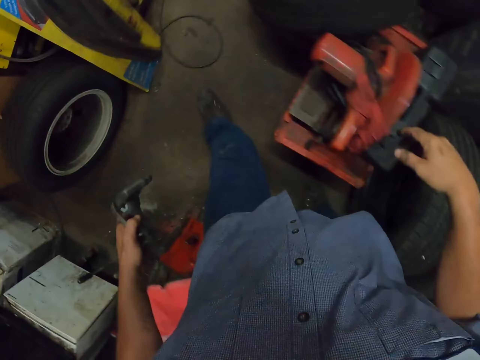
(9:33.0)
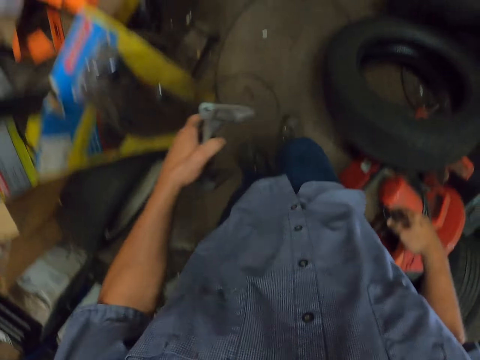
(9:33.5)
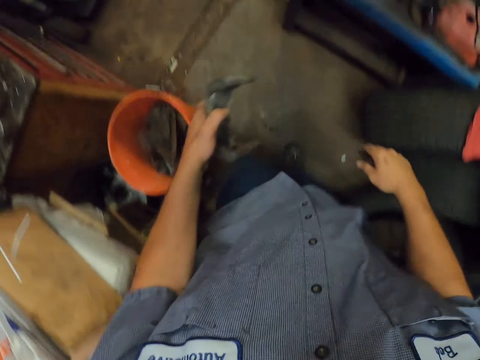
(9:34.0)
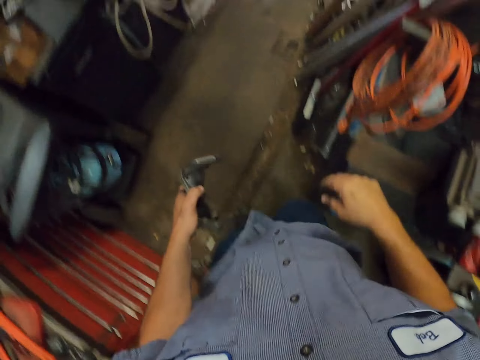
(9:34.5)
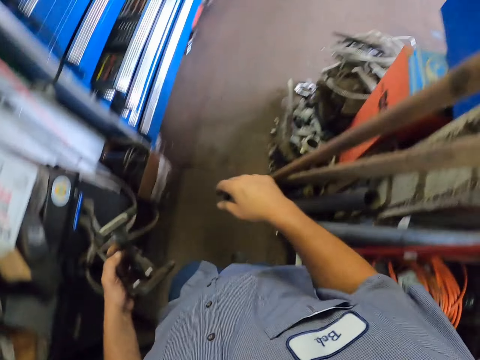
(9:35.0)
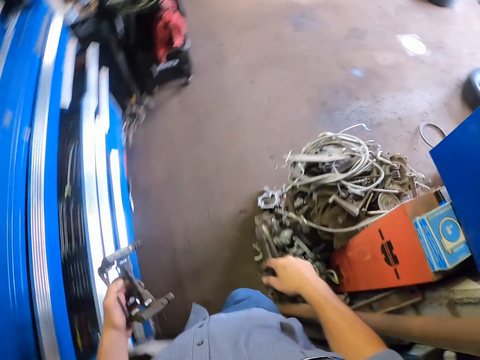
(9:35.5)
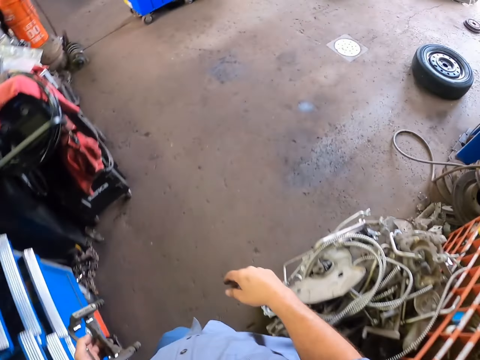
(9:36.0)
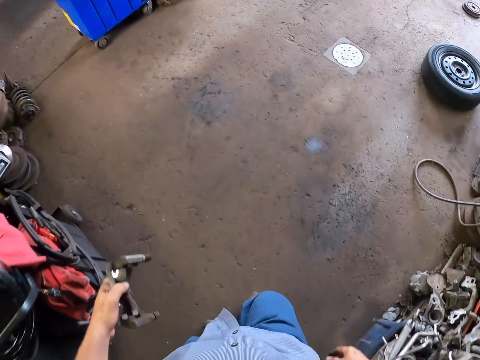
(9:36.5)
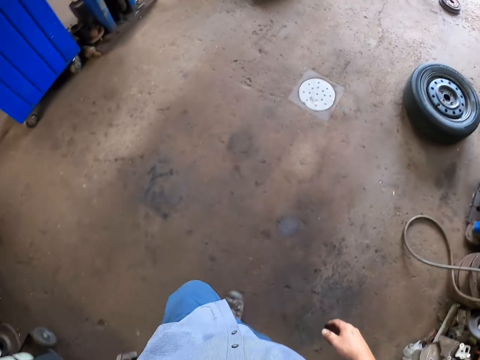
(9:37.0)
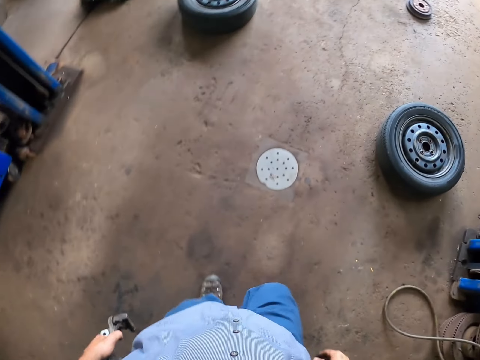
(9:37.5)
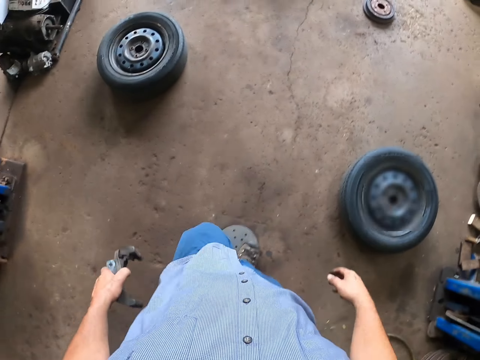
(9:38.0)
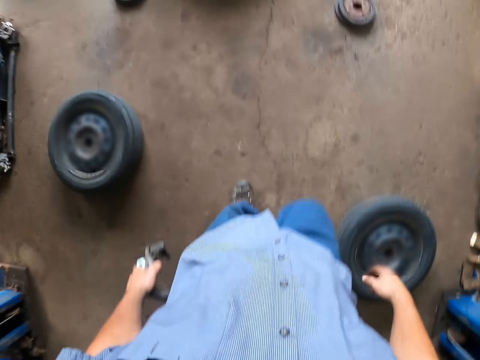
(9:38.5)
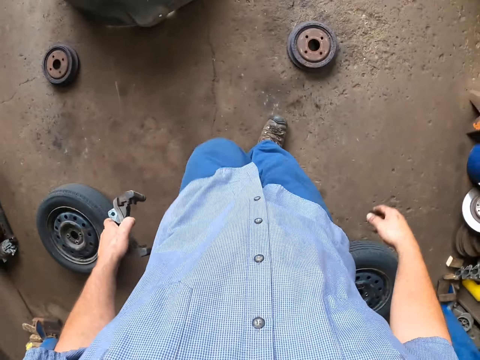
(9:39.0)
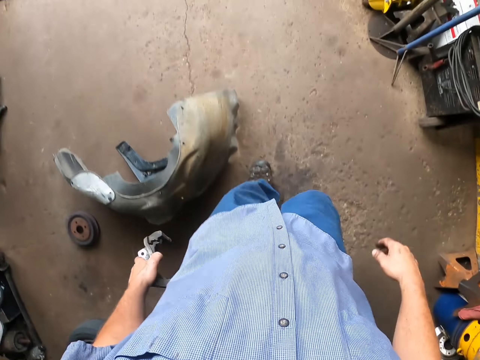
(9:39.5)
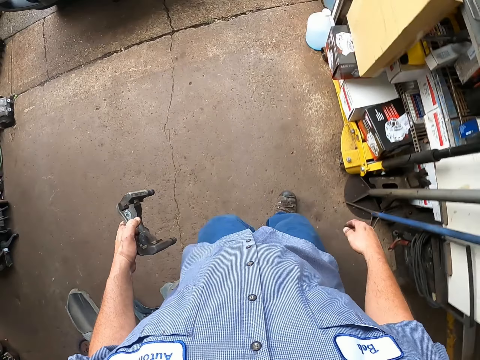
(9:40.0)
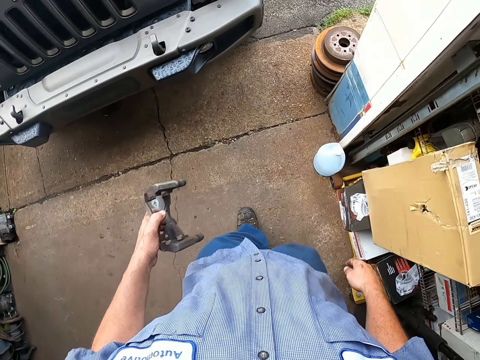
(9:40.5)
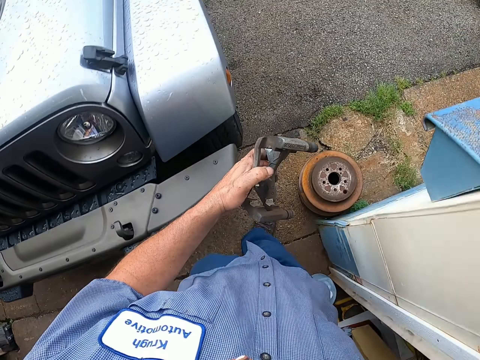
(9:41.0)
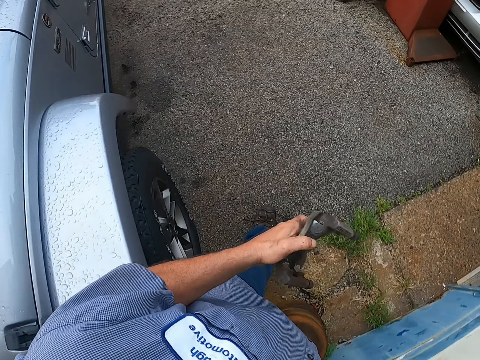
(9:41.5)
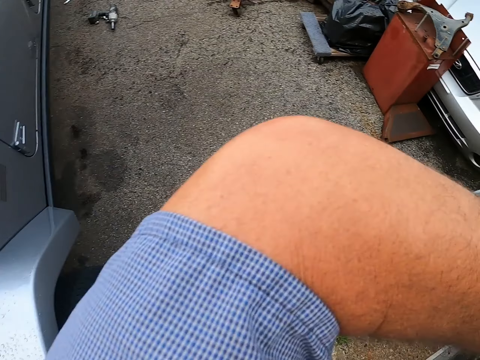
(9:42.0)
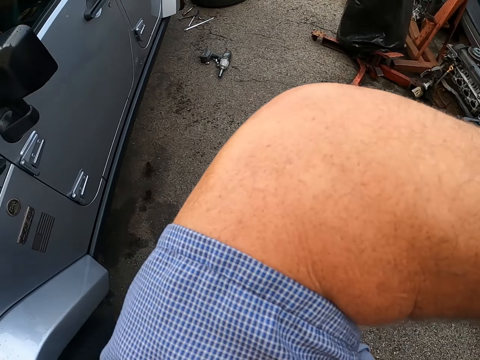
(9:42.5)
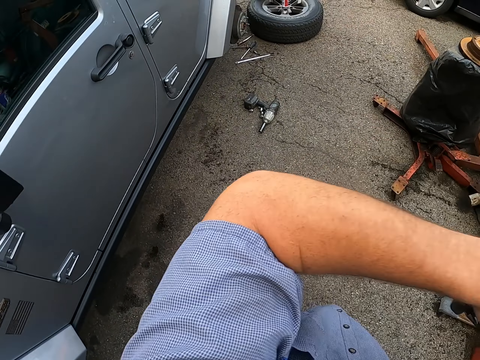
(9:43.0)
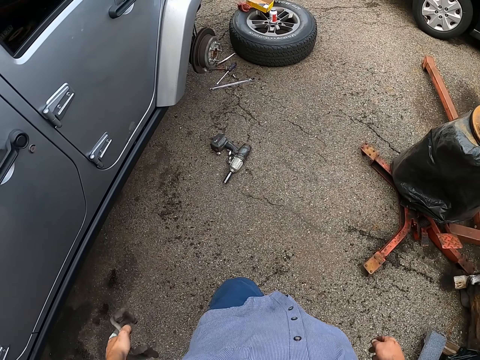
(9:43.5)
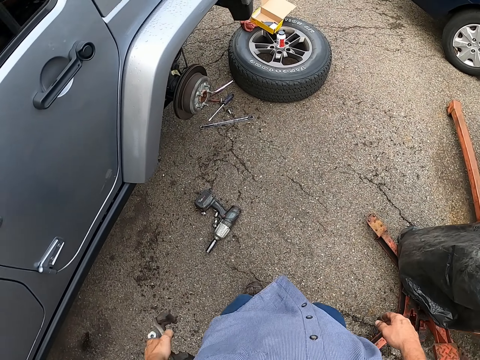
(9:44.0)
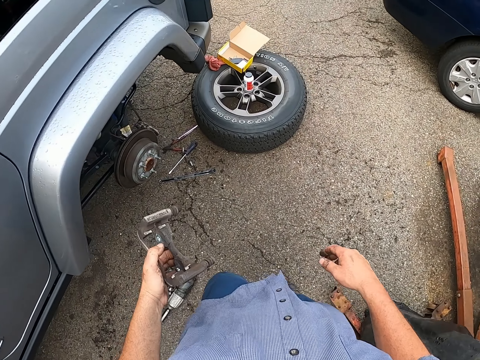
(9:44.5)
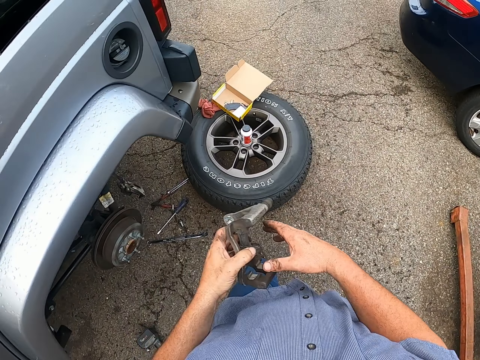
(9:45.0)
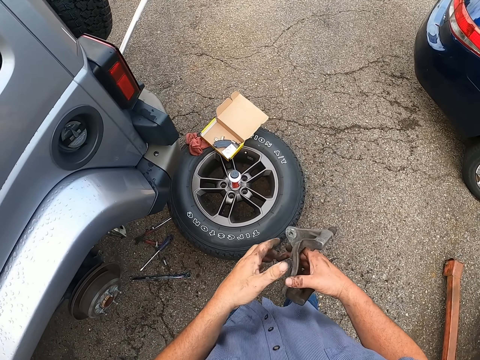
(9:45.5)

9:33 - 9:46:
The camera wearer walks away from the garage. He puts up his hand. He puts down his hand.

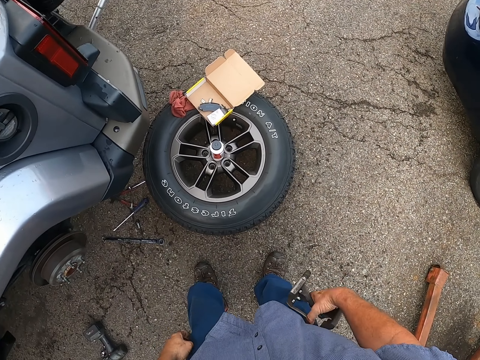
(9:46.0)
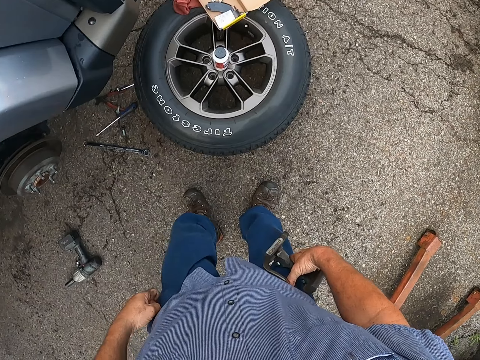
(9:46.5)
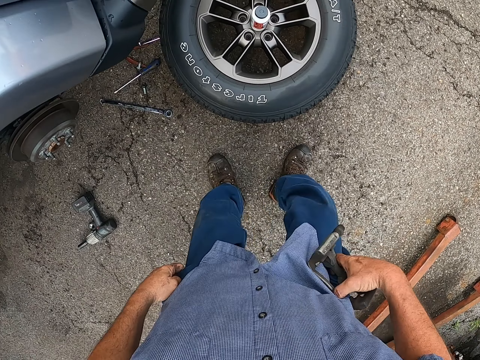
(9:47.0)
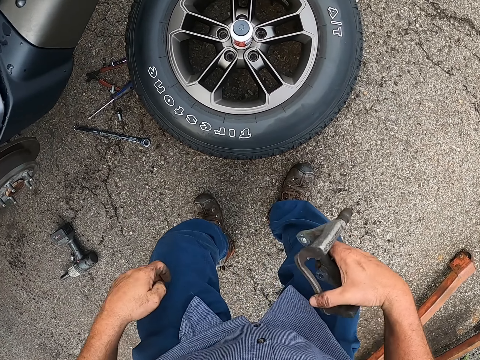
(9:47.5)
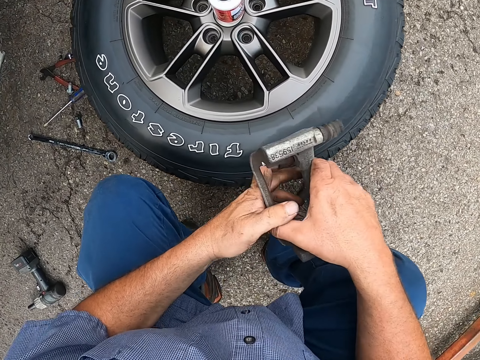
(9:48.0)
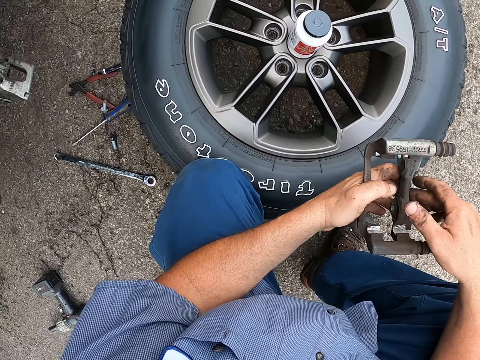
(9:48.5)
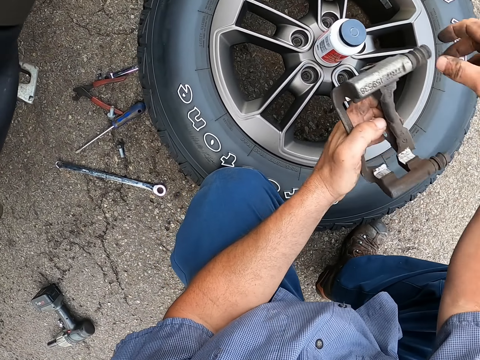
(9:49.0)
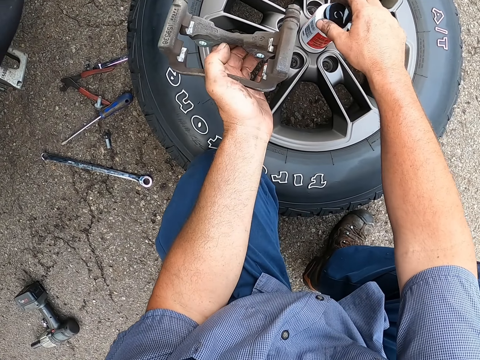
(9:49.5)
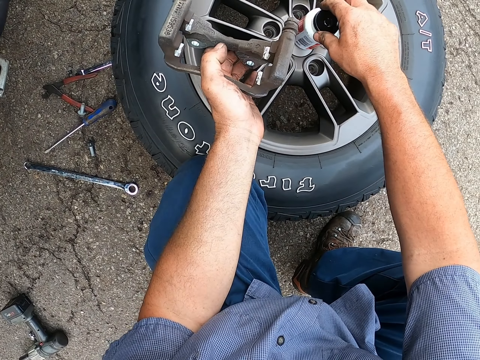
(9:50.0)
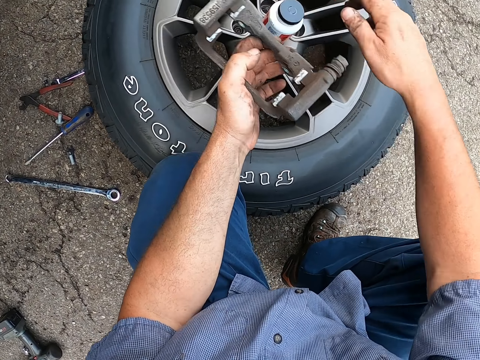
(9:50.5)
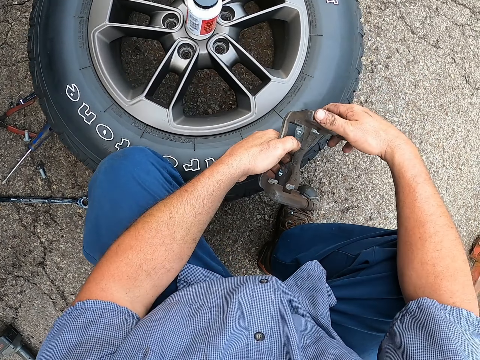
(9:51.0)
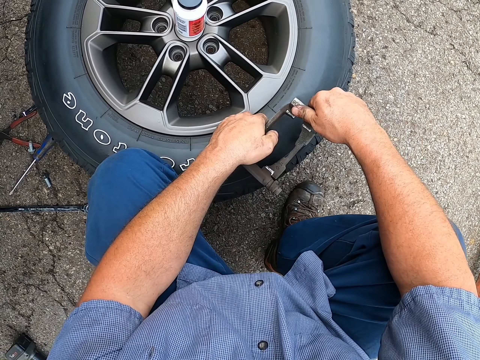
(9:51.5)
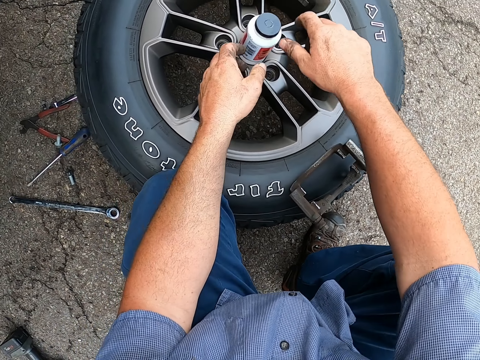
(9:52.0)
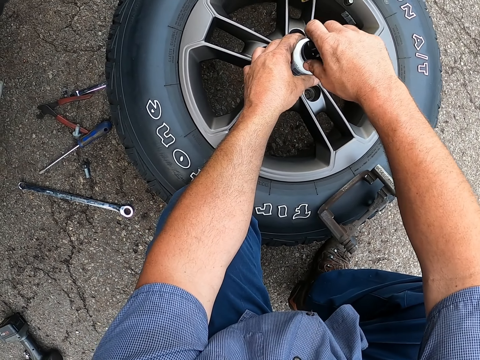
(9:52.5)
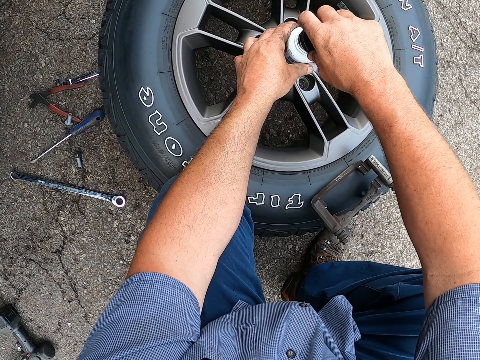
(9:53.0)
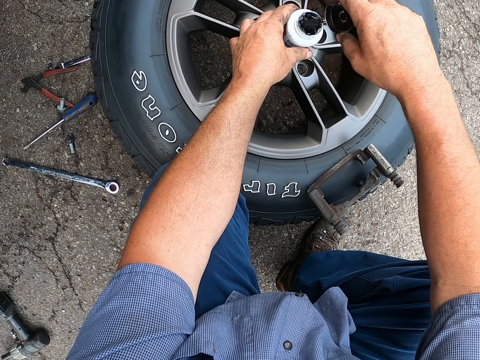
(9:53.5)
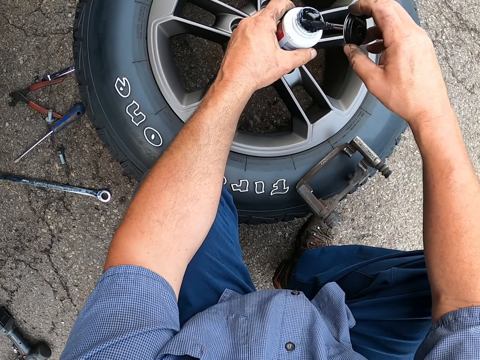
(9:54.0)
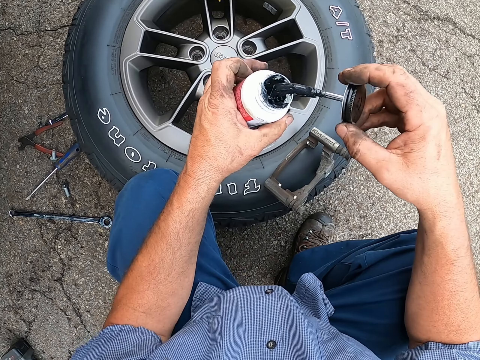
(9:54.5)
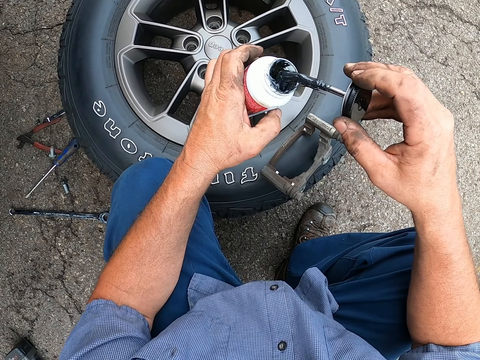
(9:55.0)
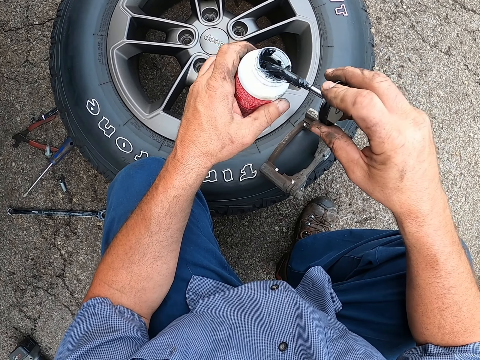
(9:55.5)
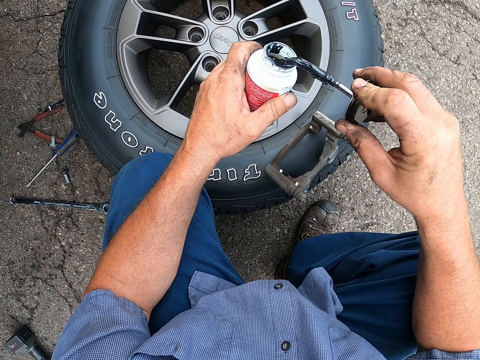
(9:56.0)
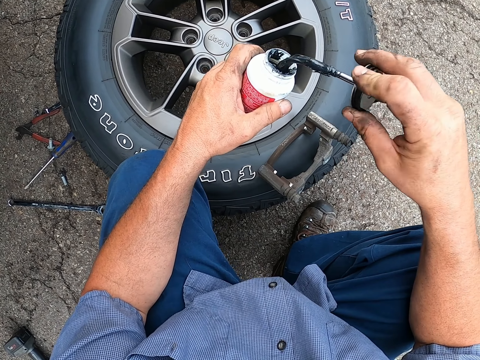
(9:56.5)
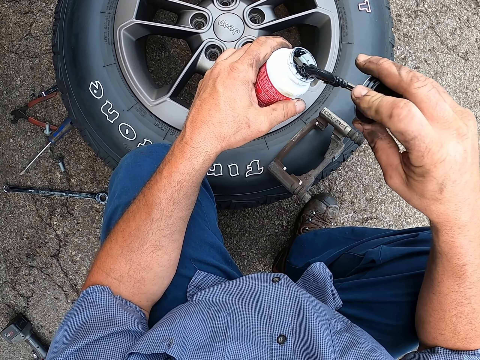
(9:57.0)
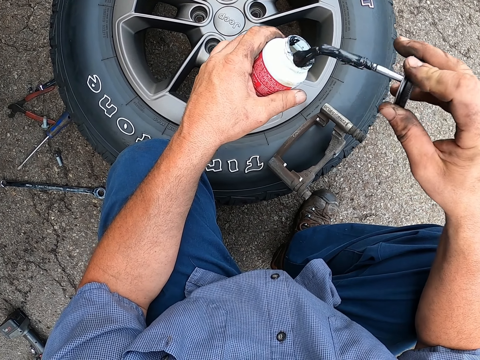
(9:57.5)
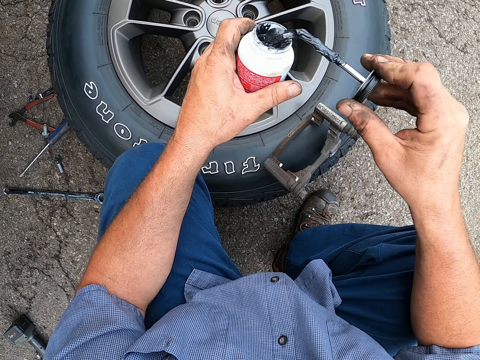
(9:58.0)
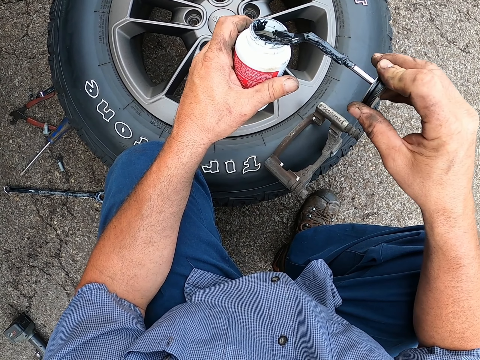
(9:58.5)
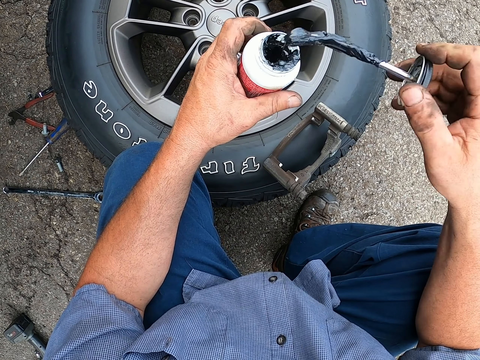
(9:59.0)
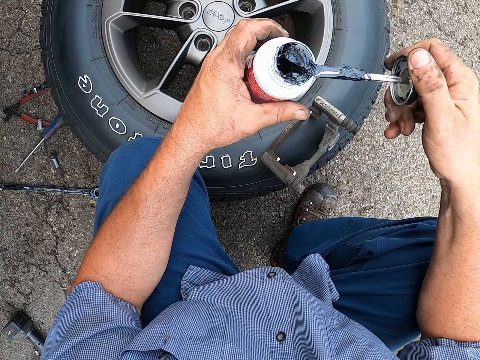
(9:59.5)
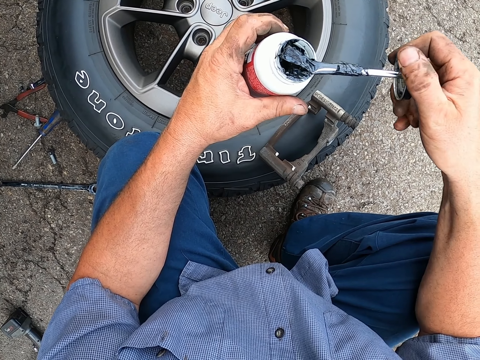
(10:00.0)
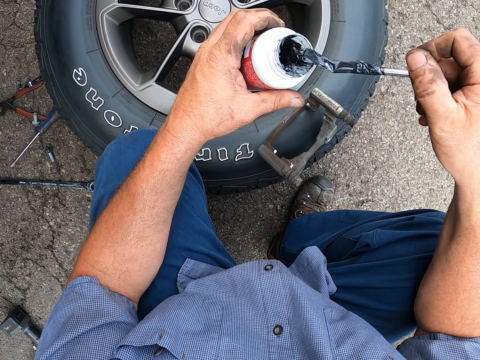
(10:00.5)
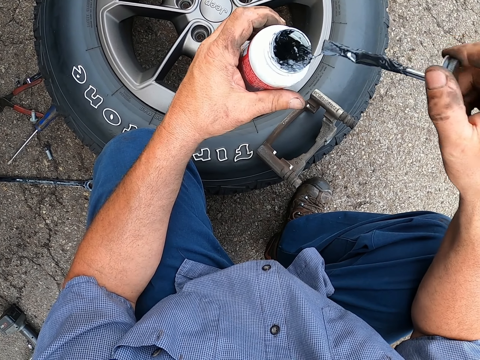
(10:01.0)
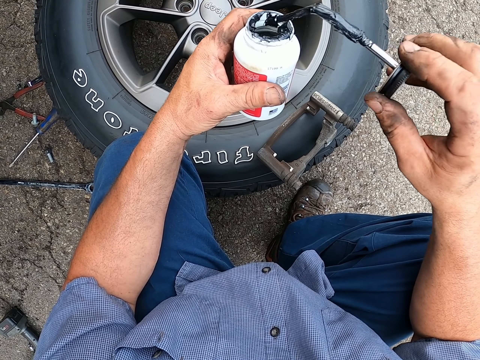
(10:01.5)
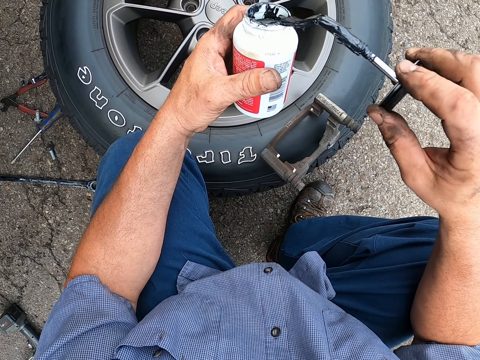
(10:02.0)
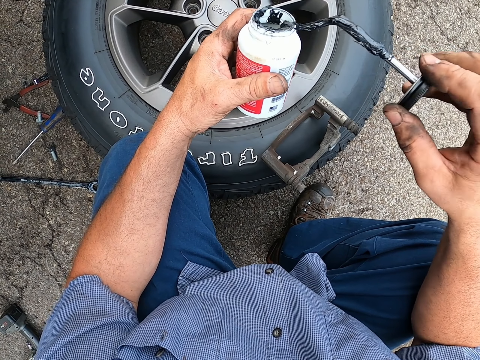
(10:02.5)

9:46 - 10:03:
The camera wearer squats down. They lift up the lubricant bottle. They hold the paint. They place the brake caliper on the tire. They open the lid of the lubricant. They wipe the excess lubricant from the paint brush on the sides of the lubricant bottle.
